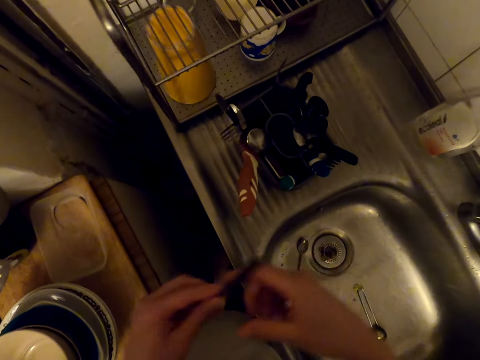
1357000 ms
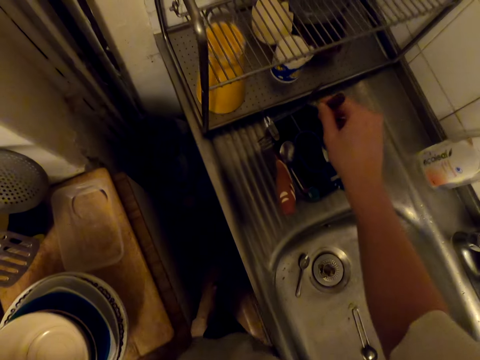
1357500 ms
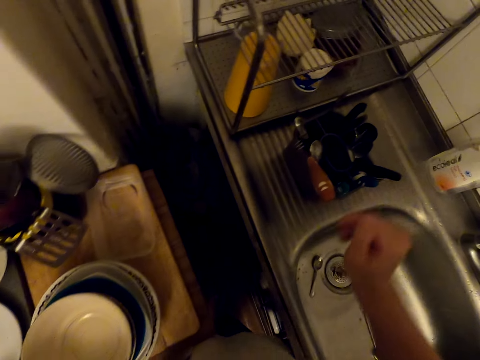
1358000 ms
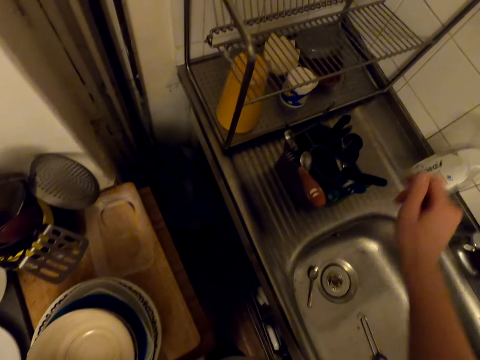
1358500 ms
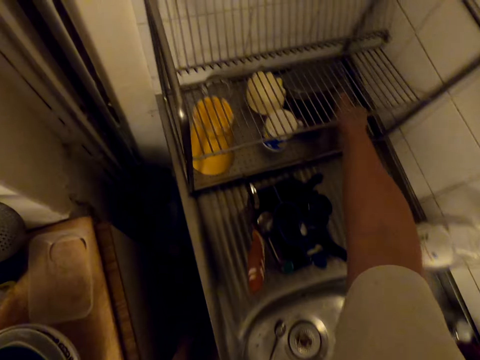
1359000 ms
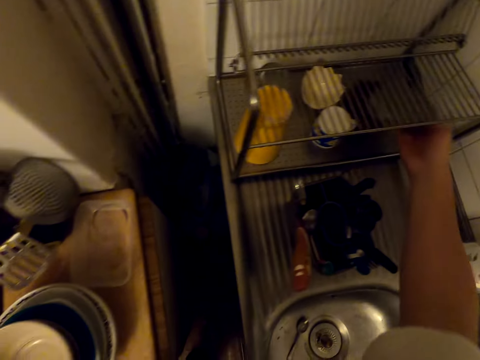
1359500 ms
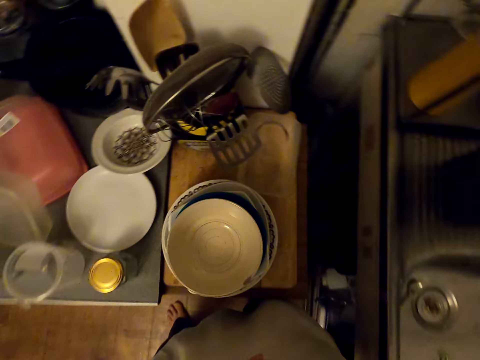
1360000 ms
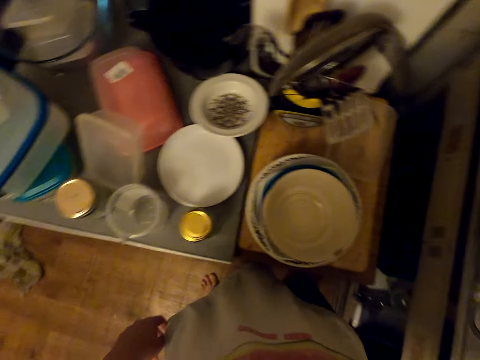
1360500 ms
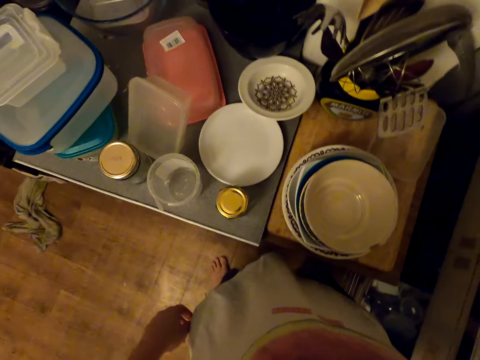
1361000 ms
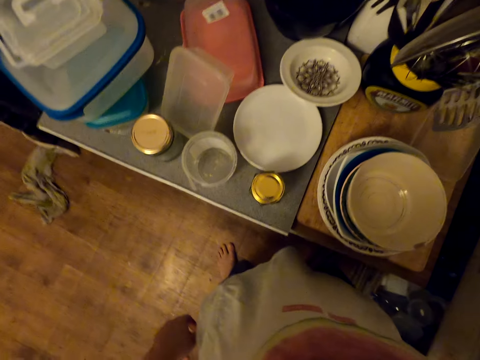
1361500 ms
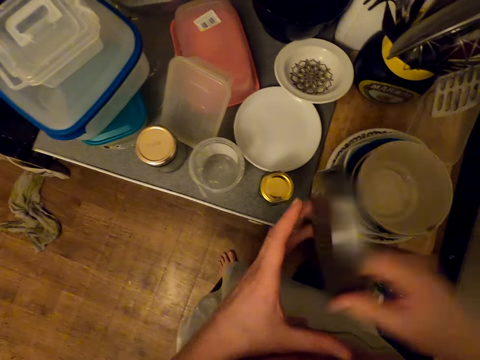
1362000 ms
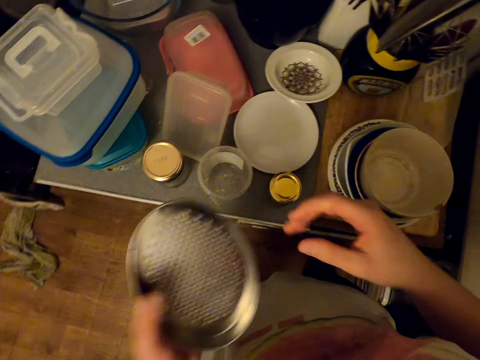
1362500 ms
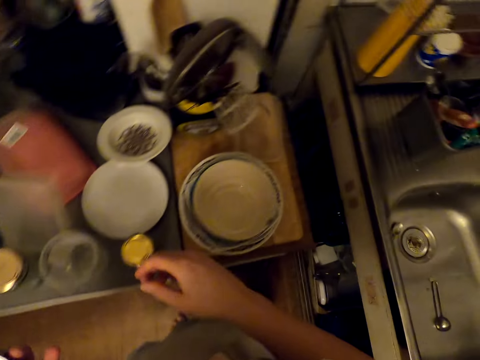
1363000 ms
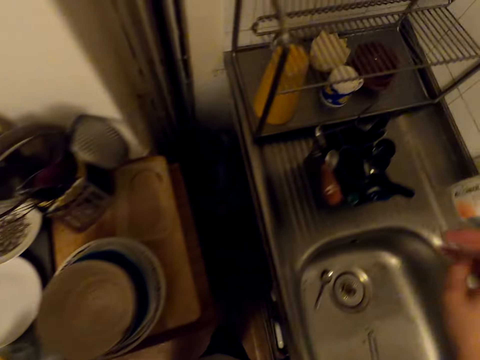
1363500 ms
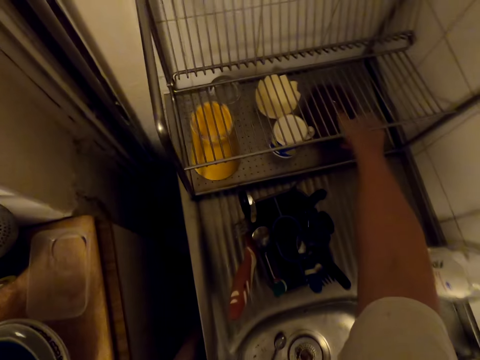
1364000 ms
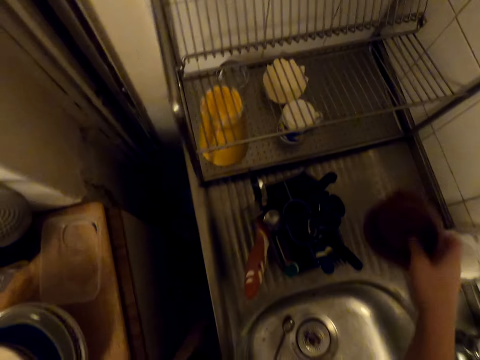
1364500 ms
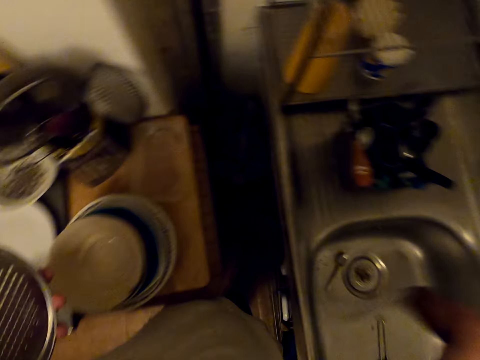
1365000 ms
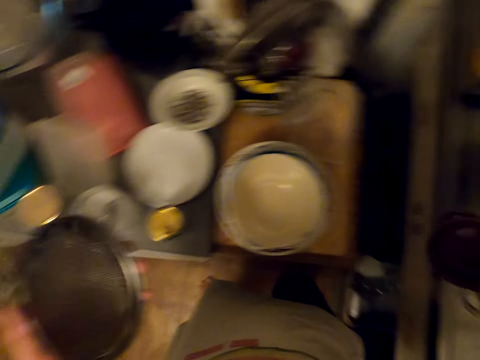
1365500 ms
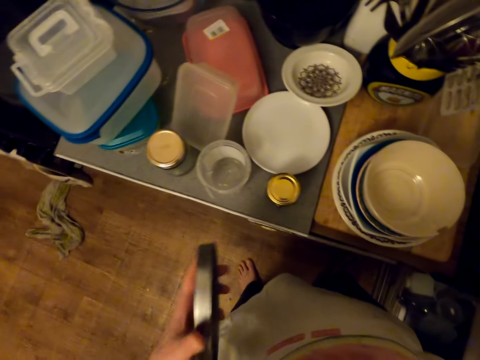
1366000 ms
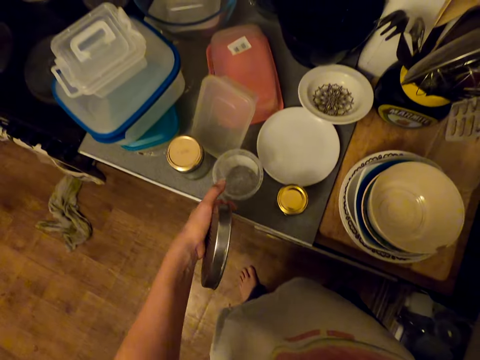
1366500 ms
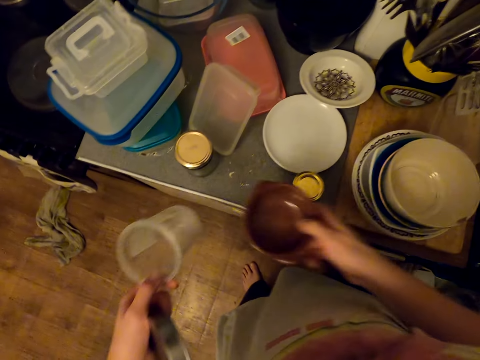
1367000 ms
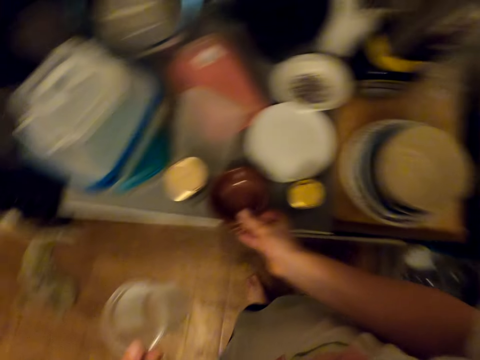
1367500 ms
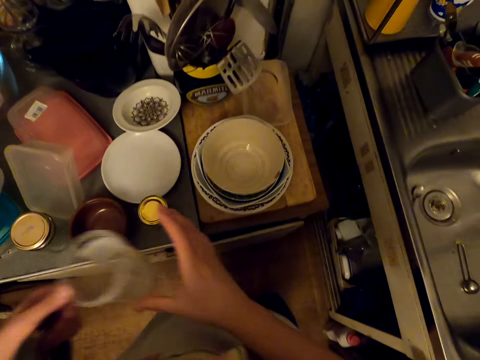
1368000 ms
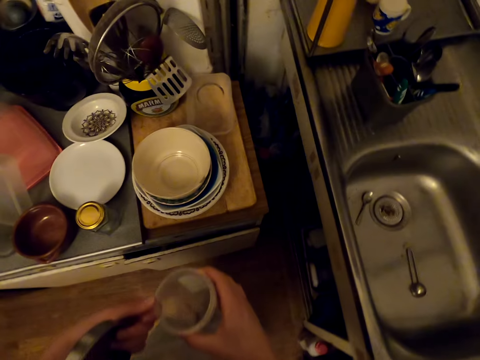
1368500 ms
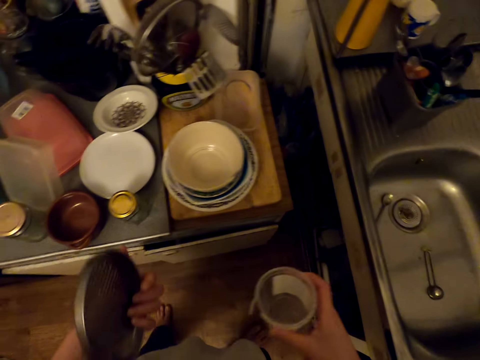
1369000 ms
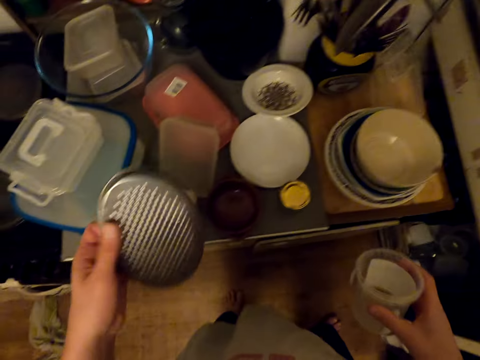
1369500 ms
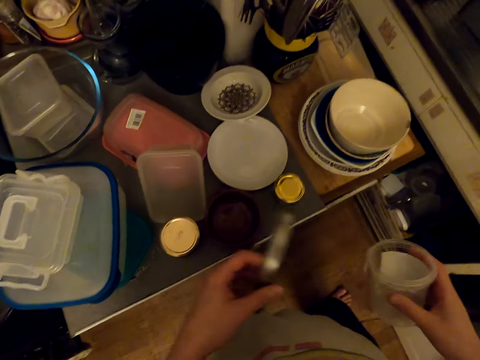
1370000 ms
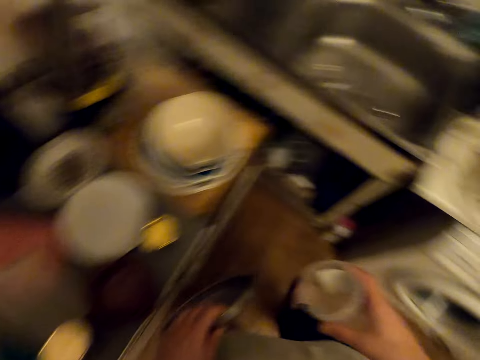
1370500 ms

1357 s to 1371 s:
The camera wearer puts the knife on the spoon holder. They look around. They pick a drainer from the utensil rack. They look around. They drop the drainer on the left hand. They look around. They pick a bowl from the utensil rack. They pick a tumbler. They place the bowl on the table. They drop a tin. They hold the tumbler on the right hand. They look around.

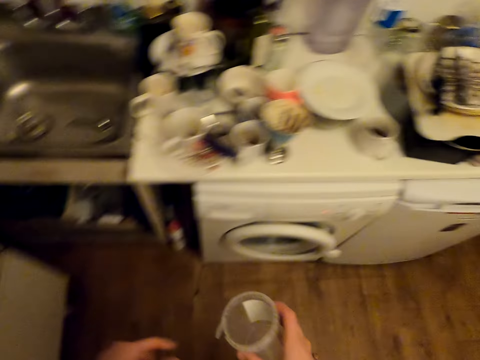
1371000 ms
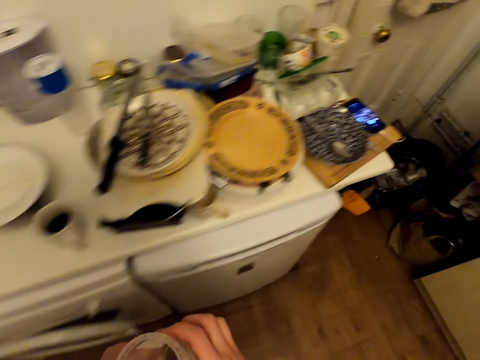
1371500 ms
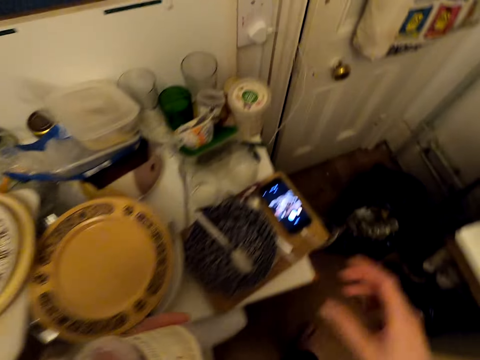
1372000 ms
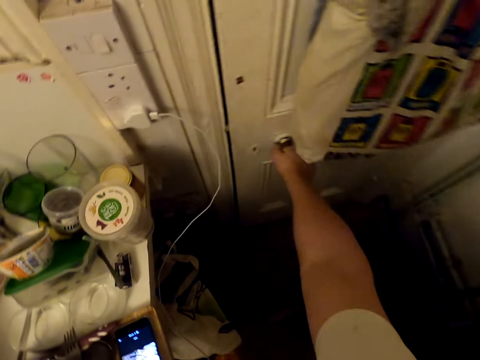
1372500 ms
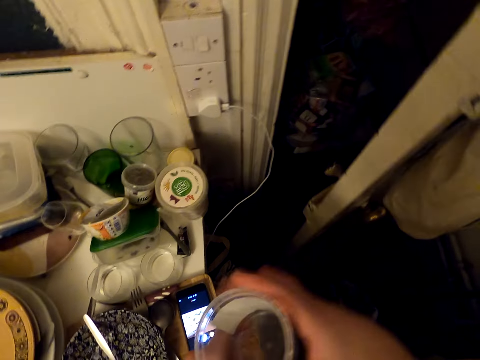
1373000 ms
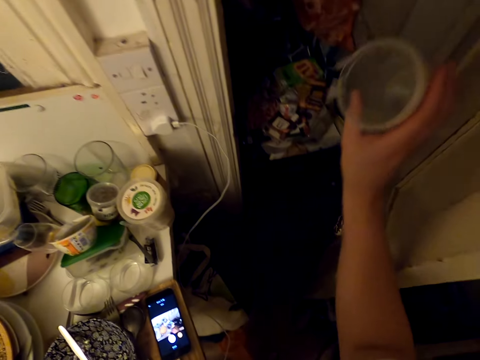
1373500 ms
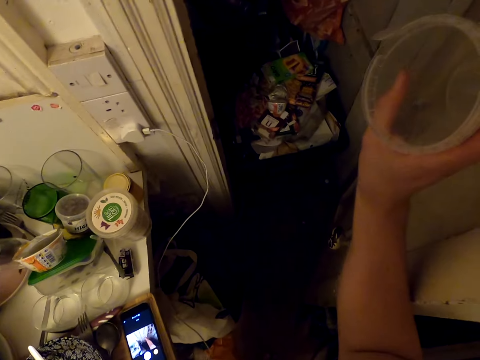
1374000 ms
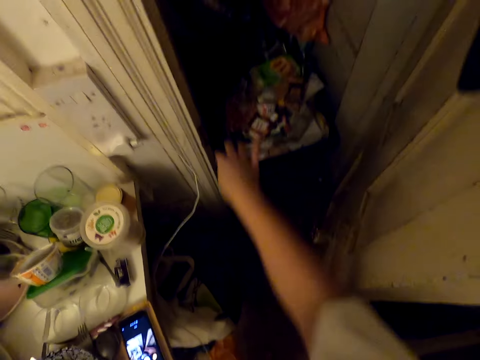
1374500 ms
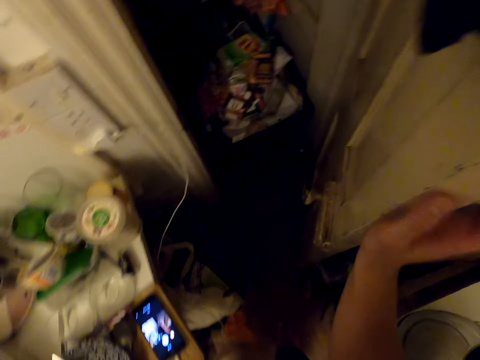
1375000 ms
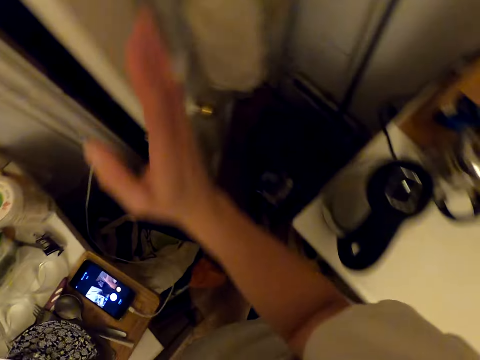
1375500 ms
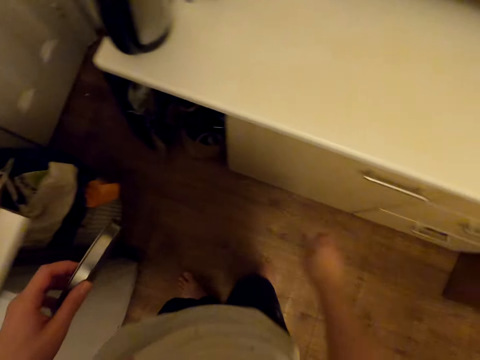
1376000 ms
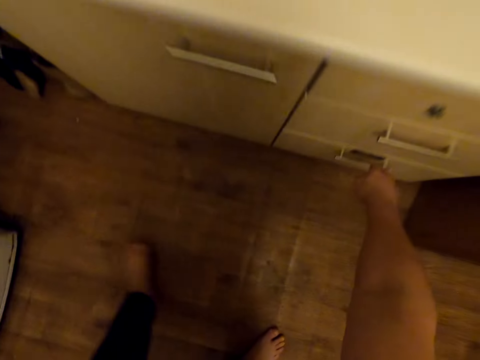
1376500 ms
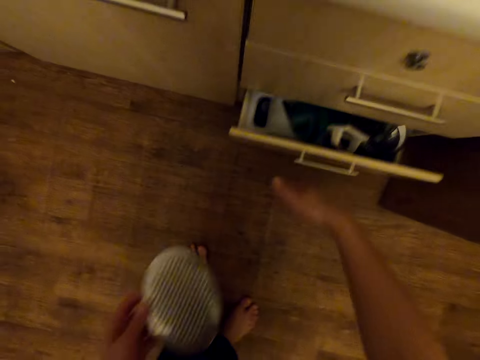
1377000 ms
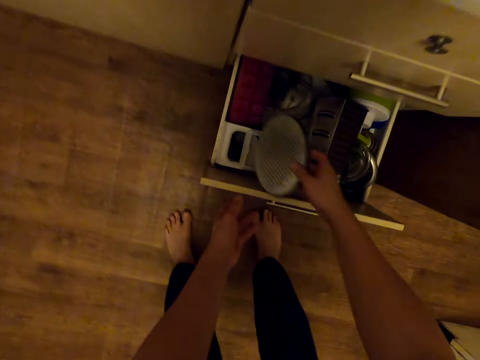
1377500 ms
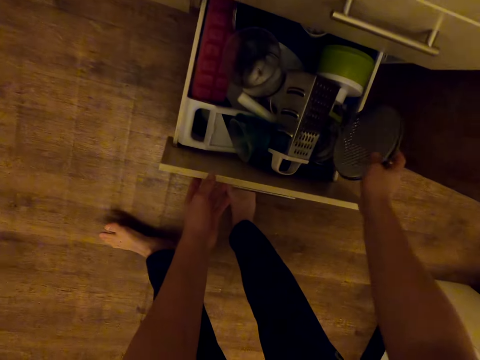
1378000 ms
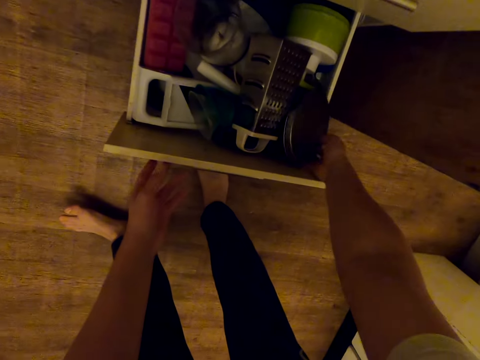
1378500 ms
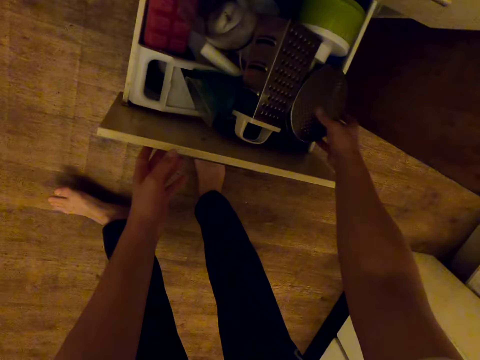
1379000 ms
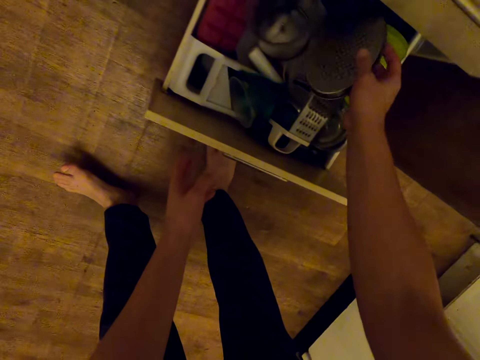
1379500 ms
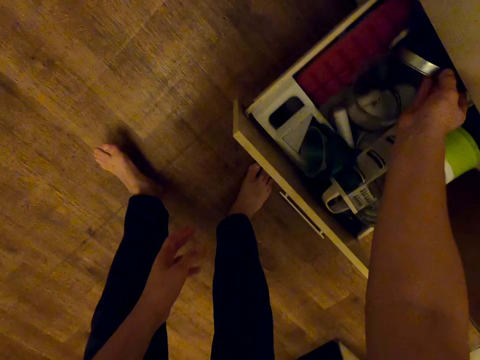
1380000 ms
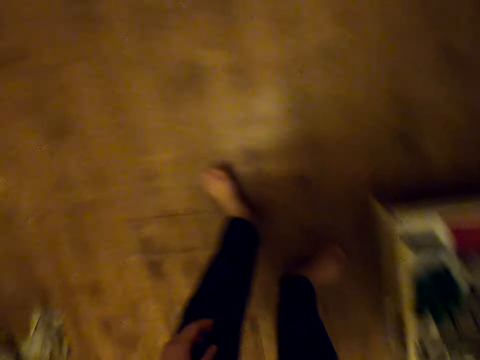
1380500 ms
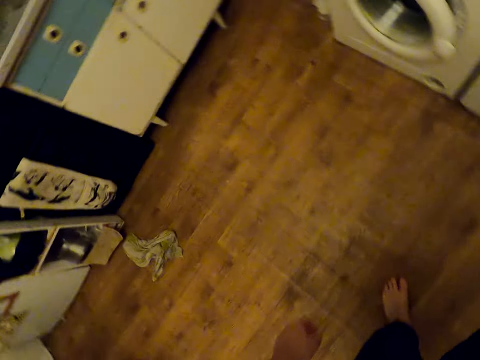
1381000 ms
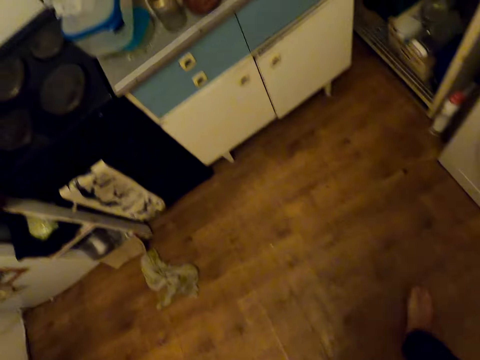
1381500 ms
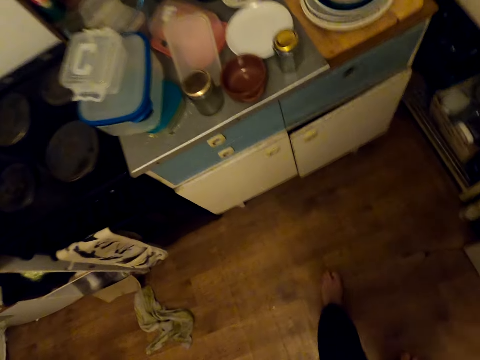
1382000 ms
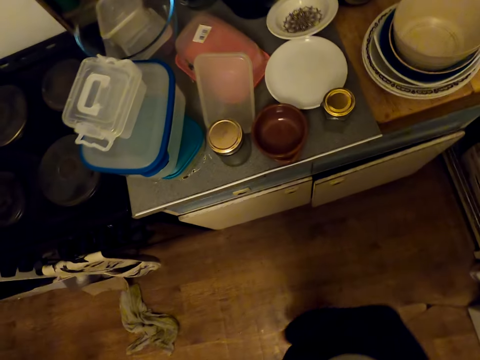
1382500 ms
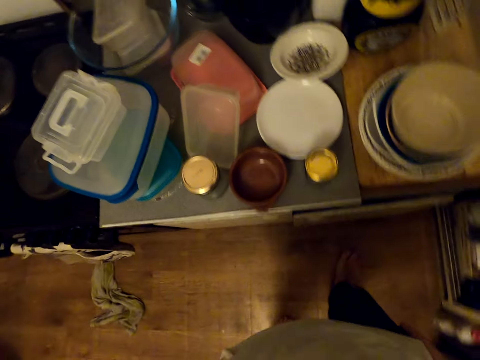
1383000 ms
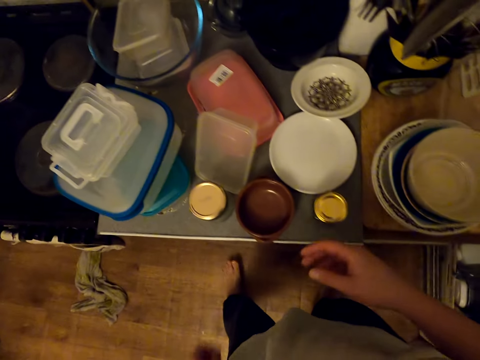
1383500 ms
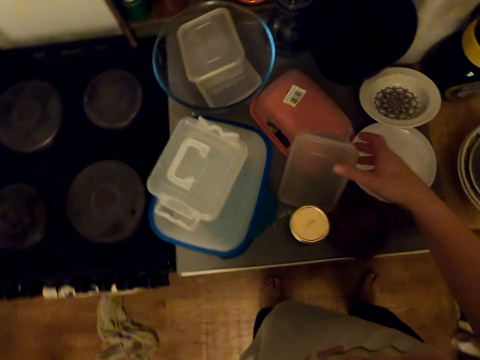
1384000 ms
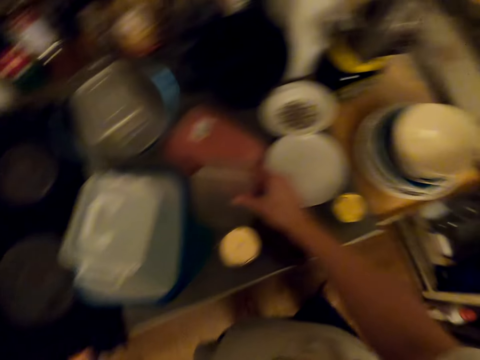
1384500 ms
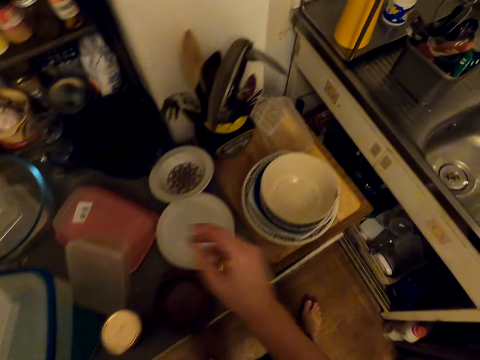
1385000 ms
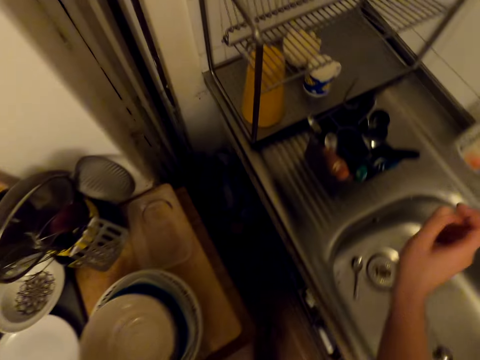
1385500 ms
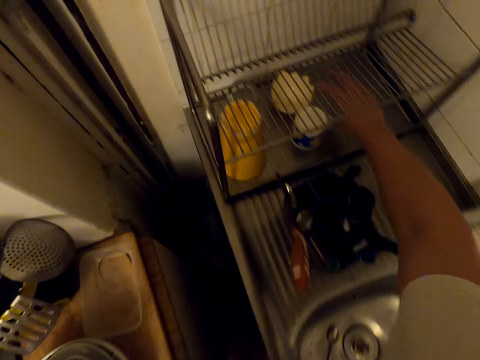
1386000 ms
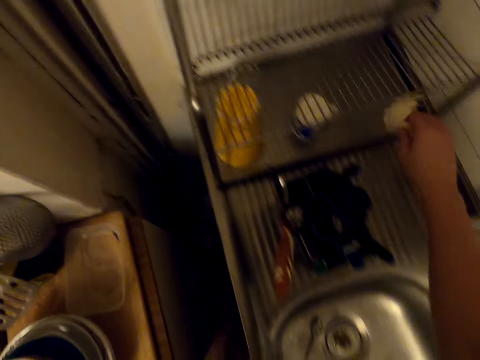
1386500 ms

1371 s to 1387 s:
The camera wearer walks around. They open a store door. They throw a can to the store room. They close the store door. They open a drawer. They place the drainer in the drawer. They walk around. They touch a lid. They pick something.
